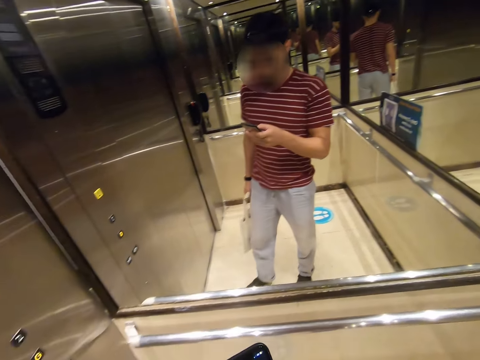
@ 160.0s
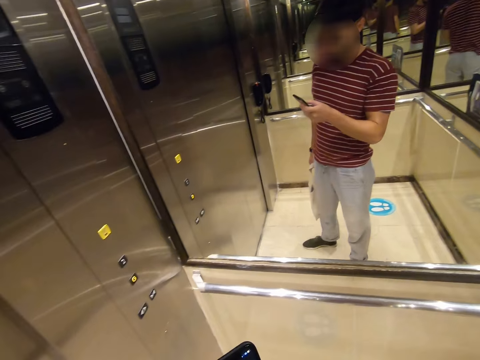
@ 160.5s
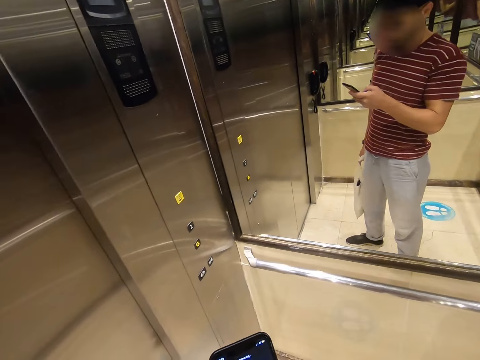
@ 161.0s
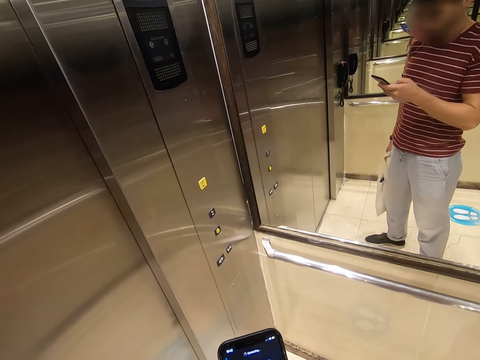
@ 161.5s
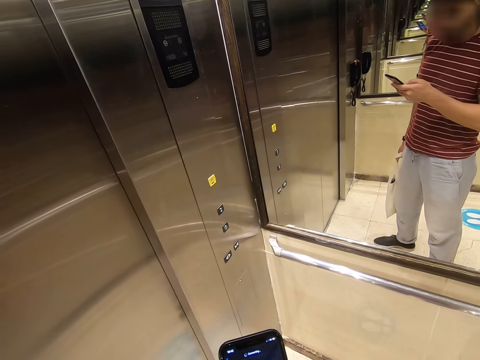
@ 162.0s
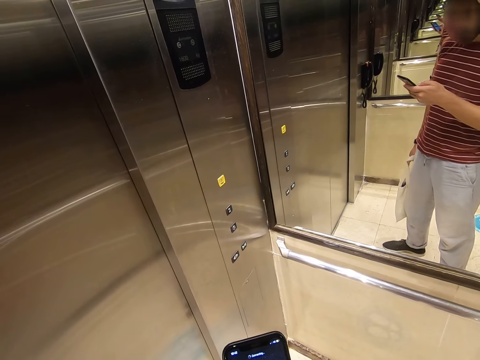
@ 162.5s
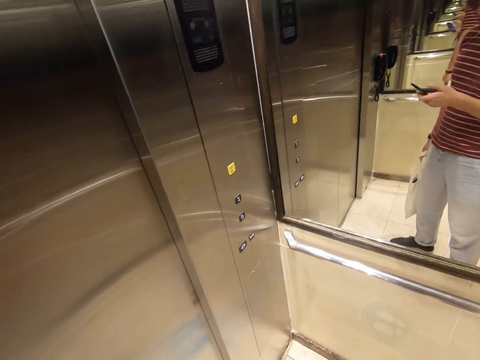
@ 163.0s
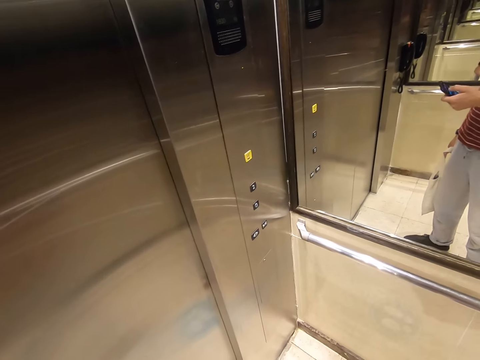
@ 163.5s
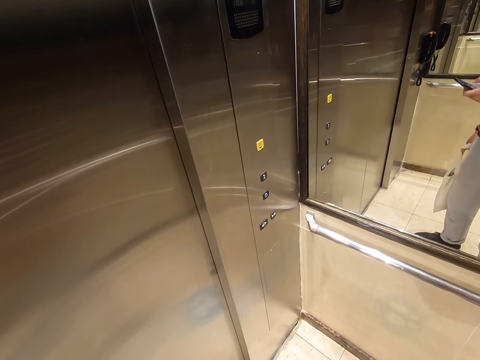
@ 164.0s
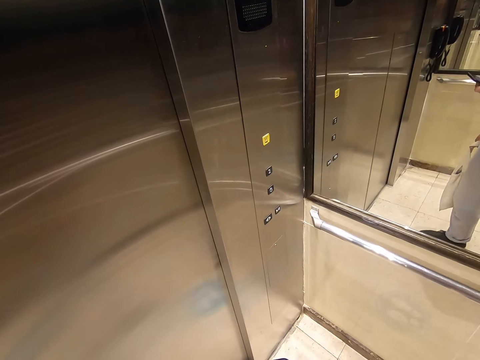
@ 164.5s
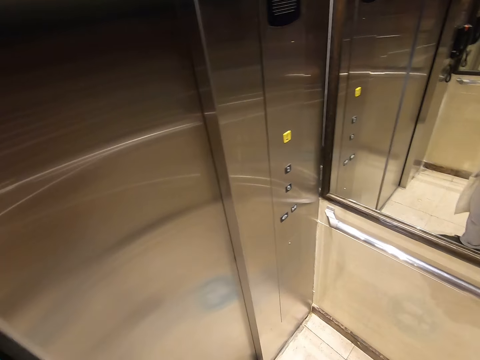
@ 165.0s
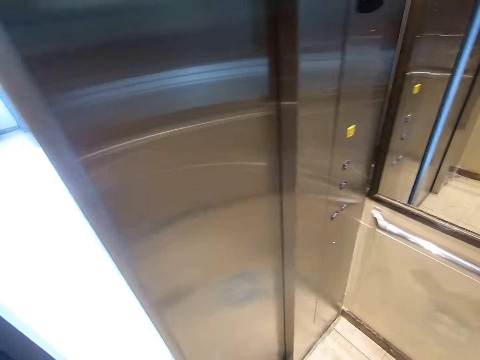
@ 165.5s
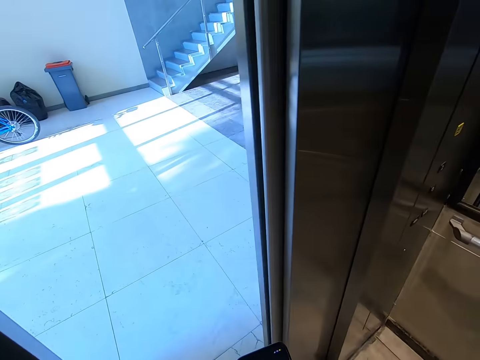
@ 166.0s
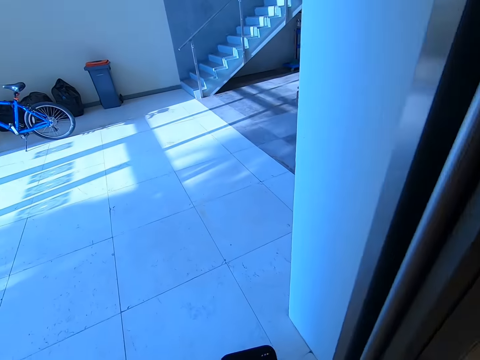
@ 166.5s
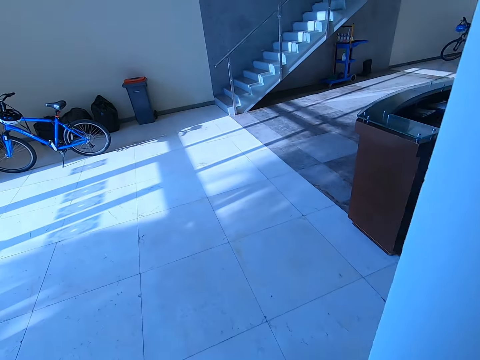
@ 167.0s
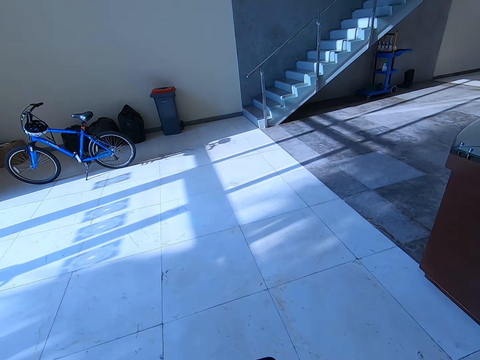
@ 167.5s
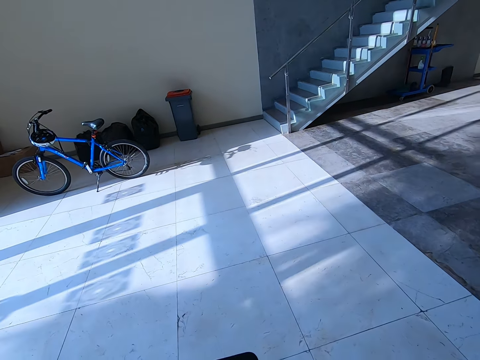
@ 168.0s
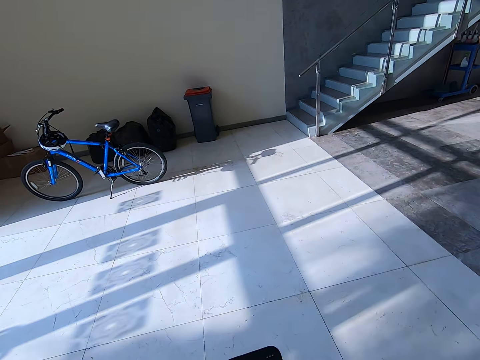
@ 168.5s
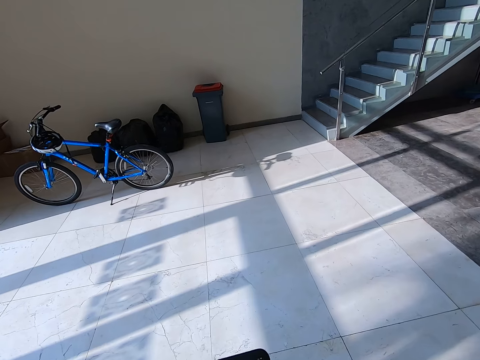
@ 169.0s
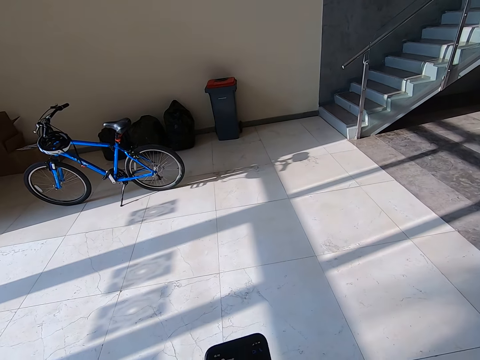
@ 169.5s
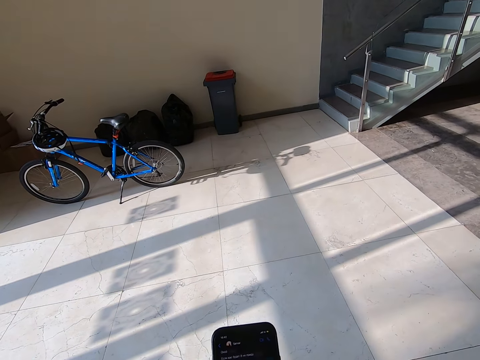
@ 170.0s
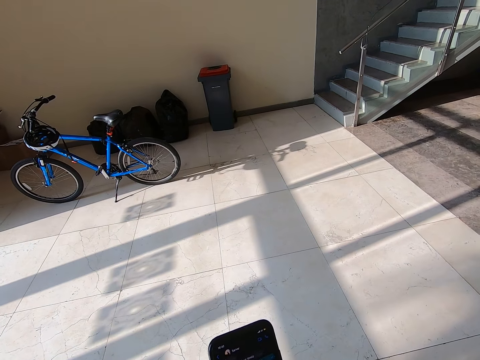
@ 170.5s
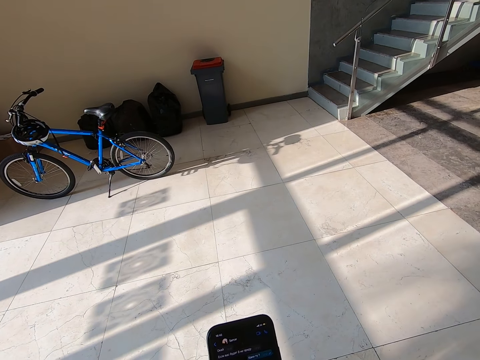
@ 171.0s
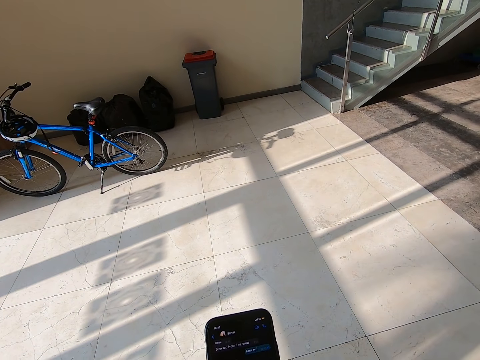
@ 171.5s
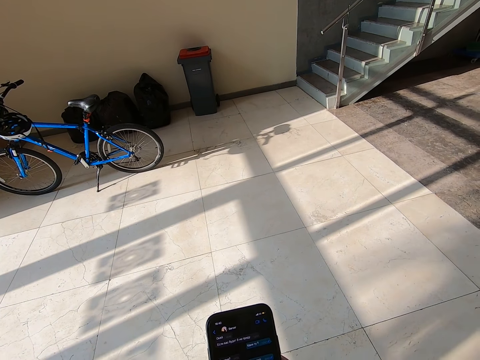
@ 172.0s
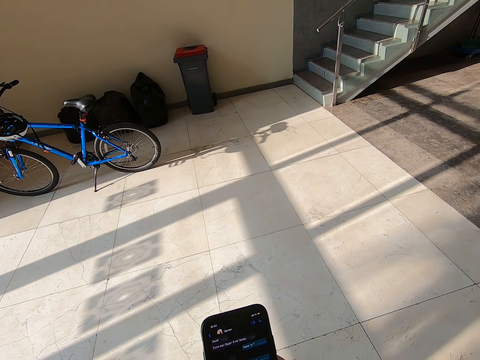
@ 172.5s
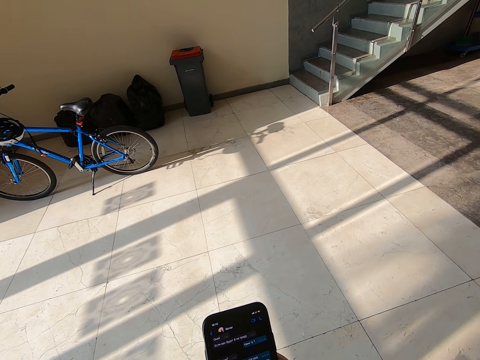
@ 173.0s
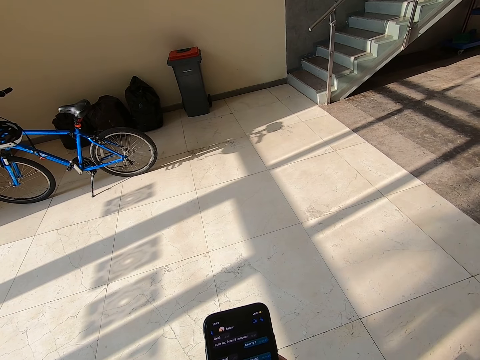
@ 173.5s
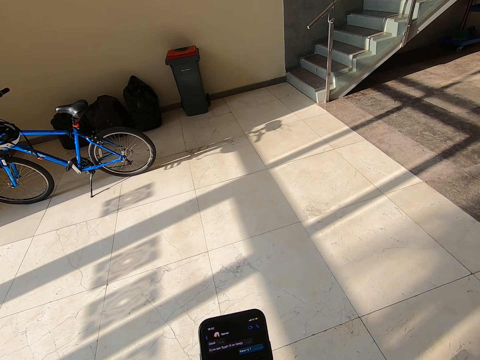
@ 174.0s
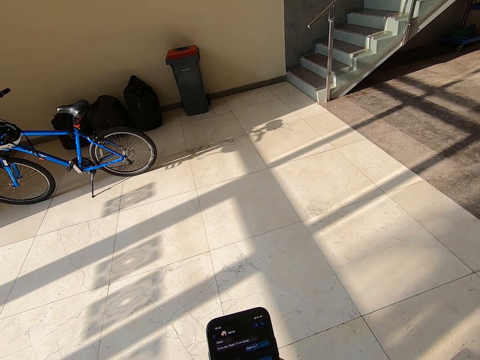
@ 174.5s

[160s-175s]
The camera wearer looks around. They get out of the lift. They walk to the bicycle. They use the phone.

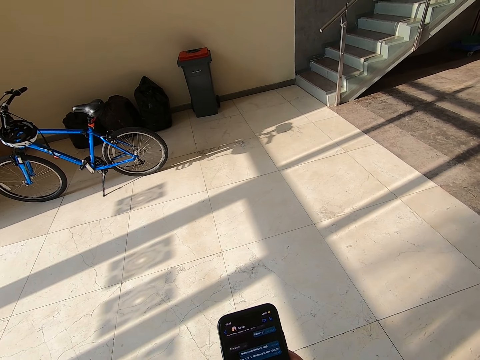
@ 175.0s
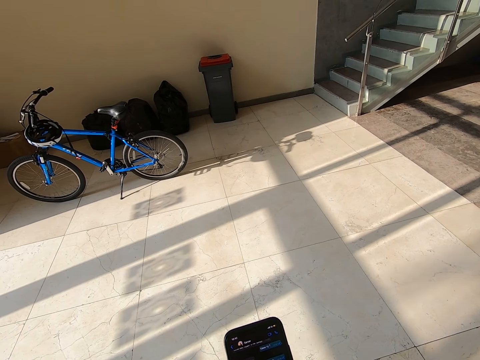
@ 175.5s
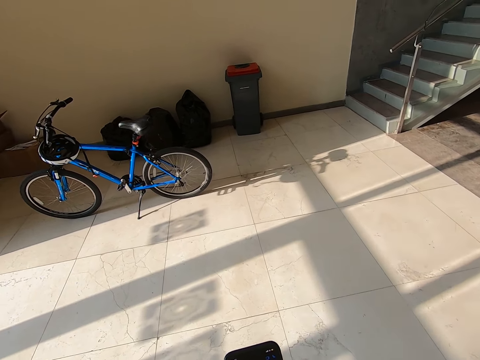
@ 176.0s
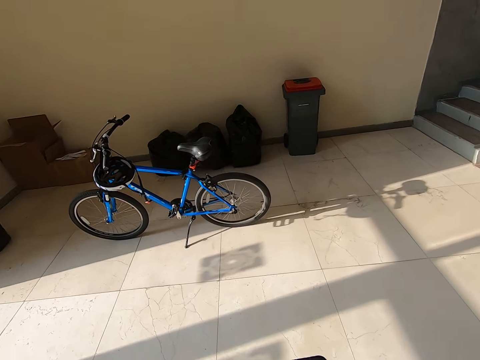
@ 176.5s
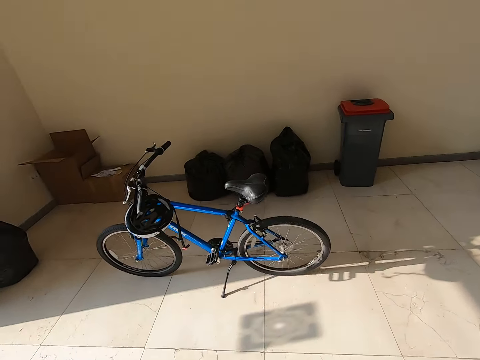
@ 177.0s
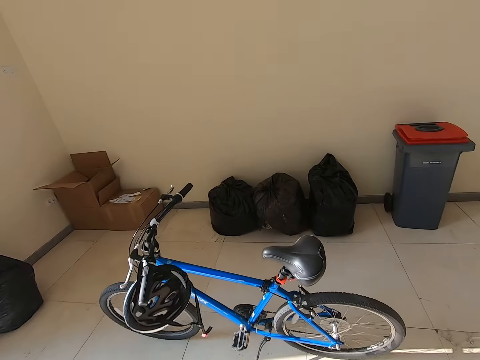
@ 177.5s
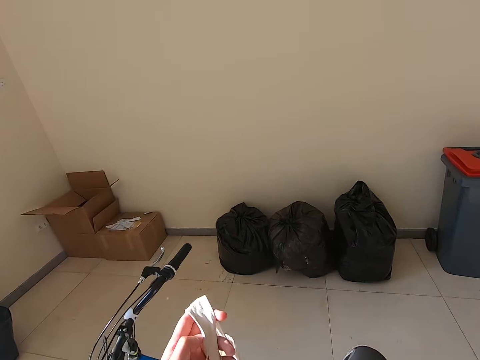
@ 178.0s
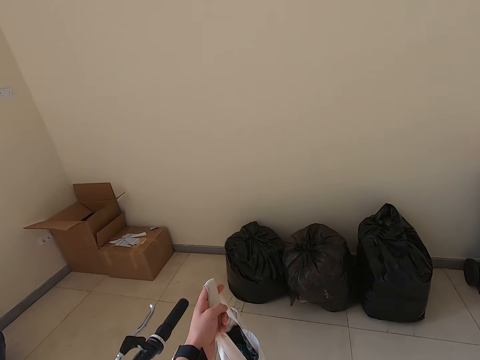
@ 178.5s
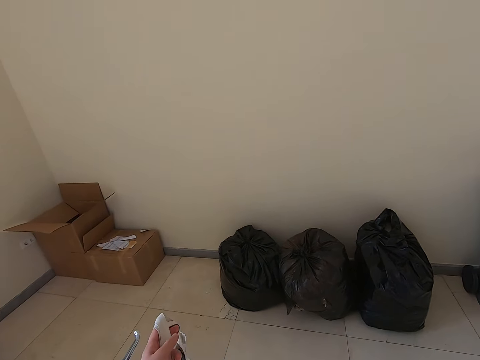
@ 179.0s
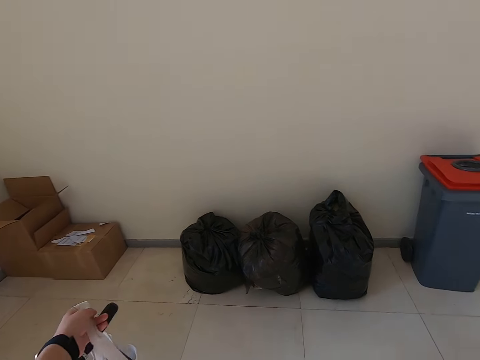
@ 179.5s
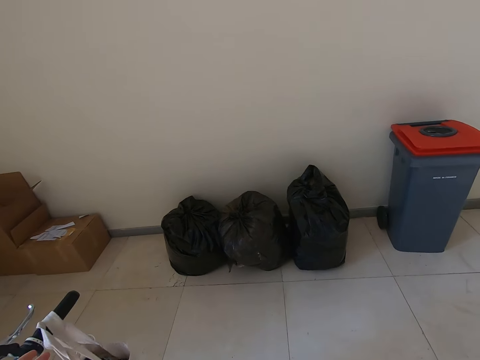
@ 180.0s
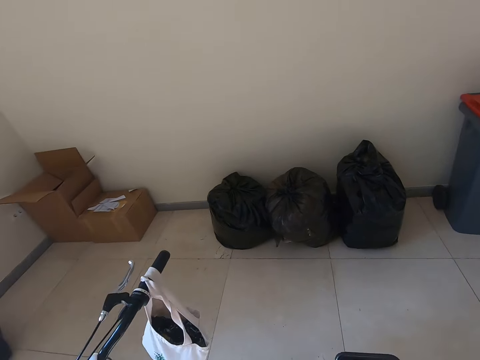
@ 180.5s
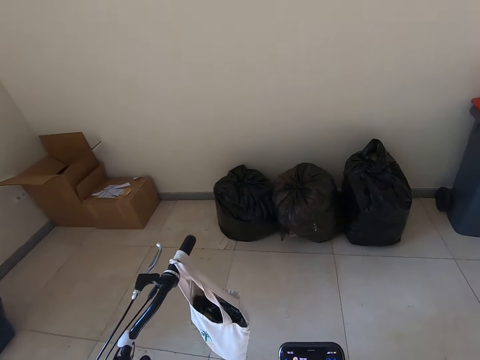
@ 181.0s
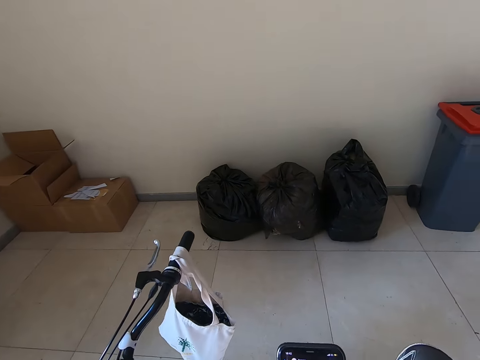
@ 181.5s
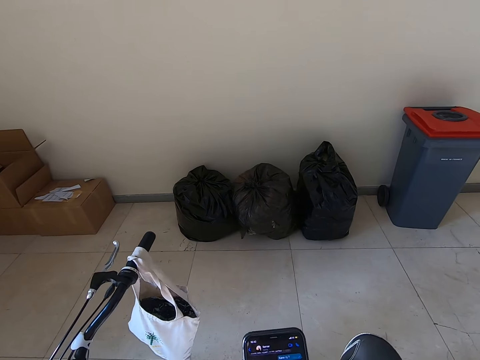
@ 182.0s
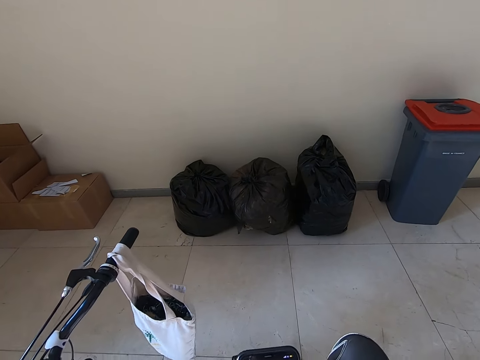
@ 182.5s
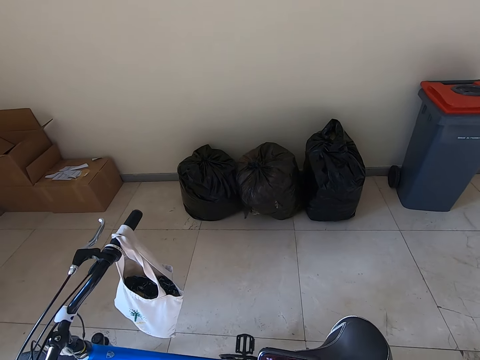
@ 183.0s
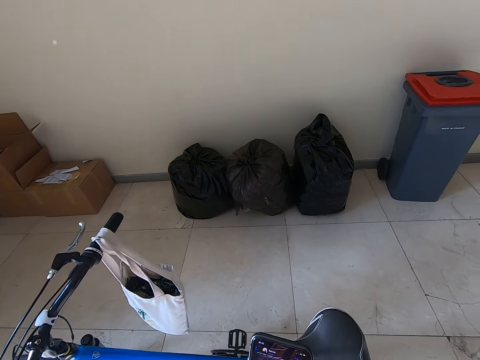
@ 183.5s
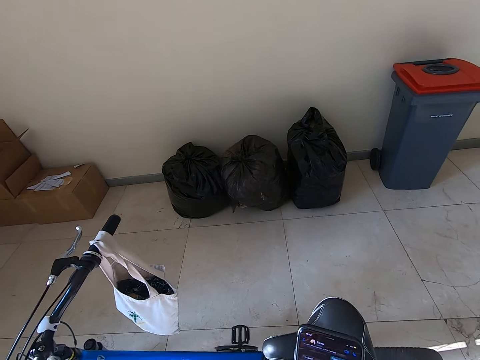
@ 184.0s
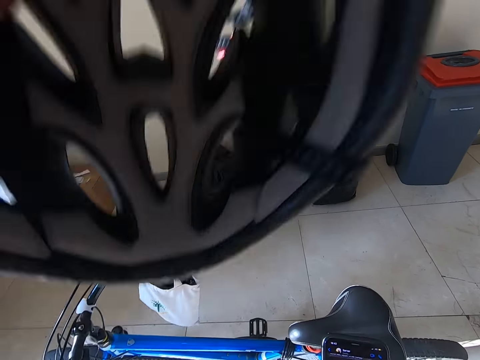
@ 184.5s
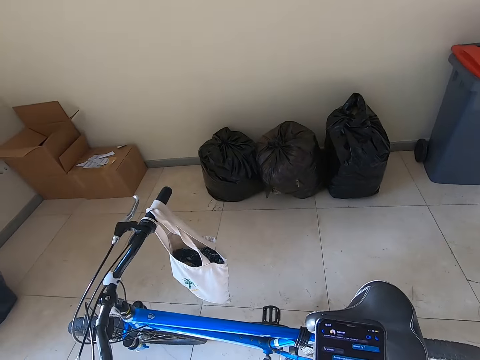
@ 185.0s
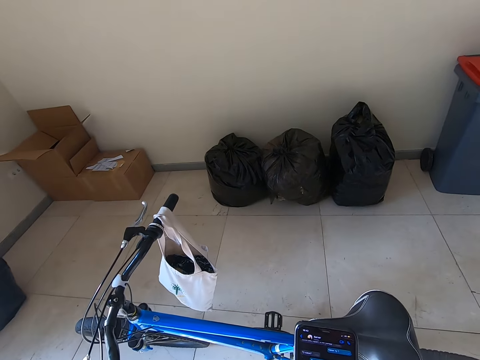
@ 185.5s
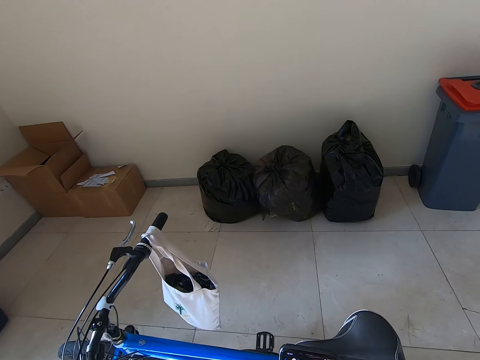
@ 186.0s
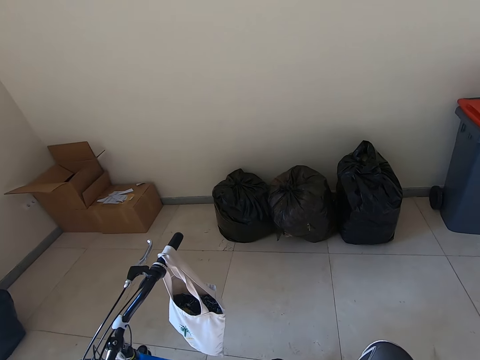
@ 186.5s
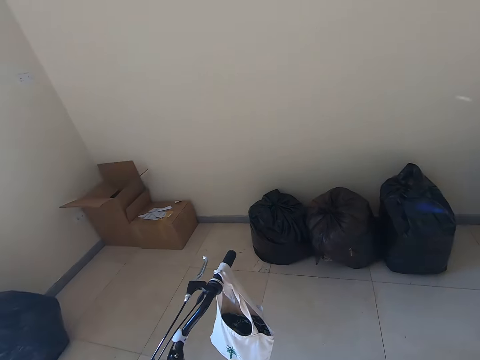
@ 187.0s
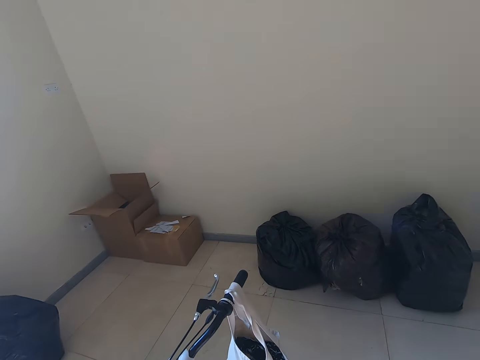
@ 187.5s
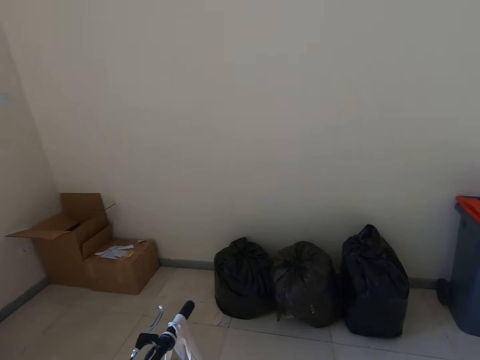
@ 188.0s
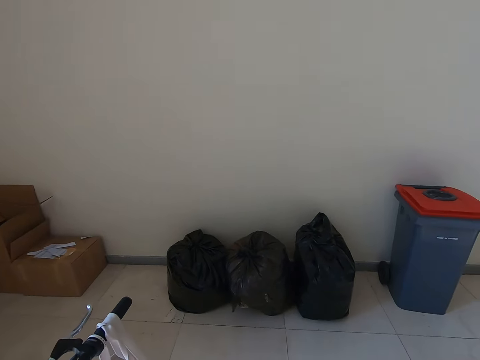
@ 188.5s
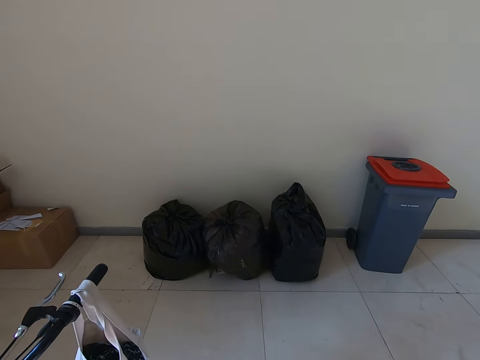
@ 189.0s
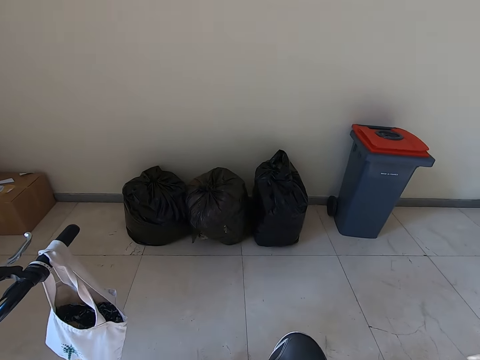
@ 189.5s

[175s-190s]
The camera wearer hangs the bag on the bicycle. He dials the phone. He puts the helmet on his head. He looks at the bag.
